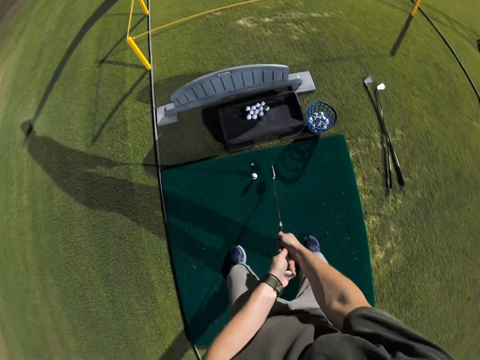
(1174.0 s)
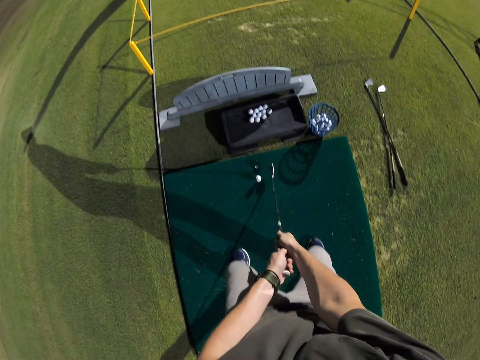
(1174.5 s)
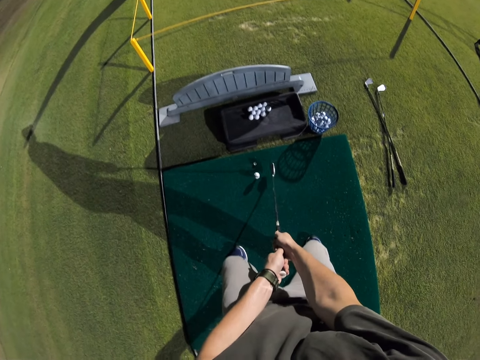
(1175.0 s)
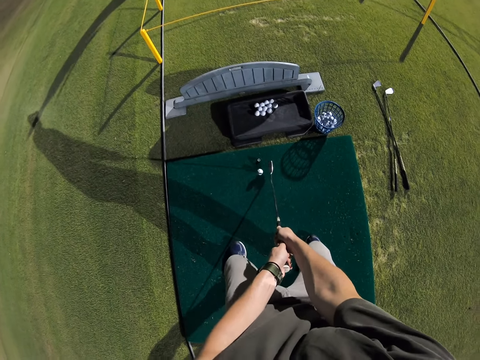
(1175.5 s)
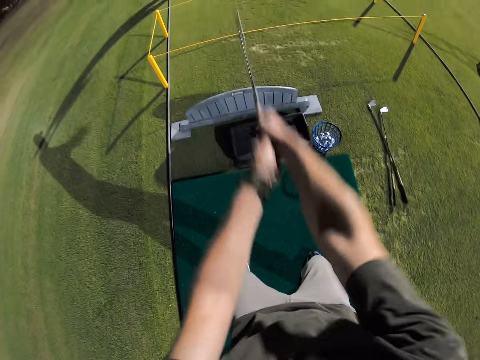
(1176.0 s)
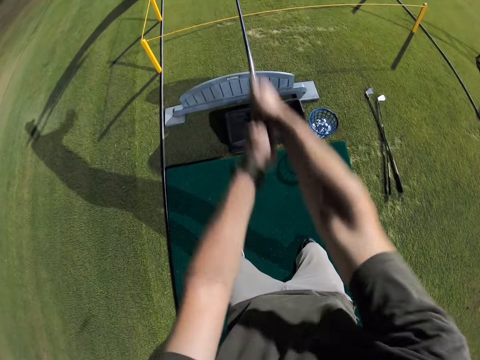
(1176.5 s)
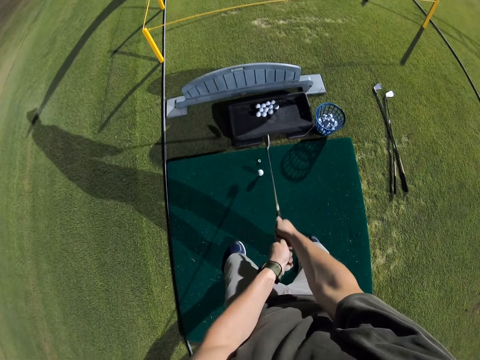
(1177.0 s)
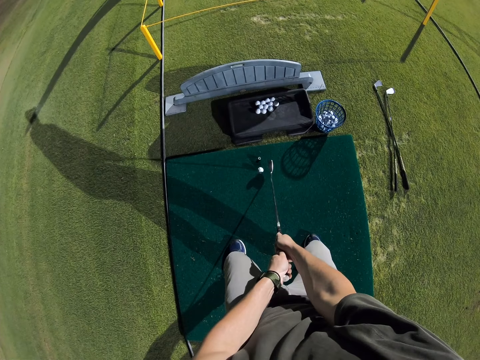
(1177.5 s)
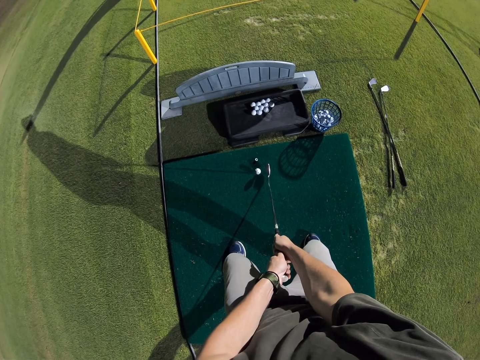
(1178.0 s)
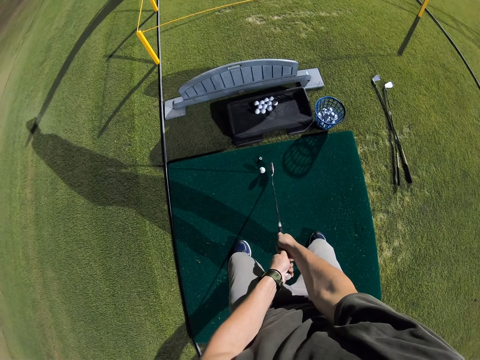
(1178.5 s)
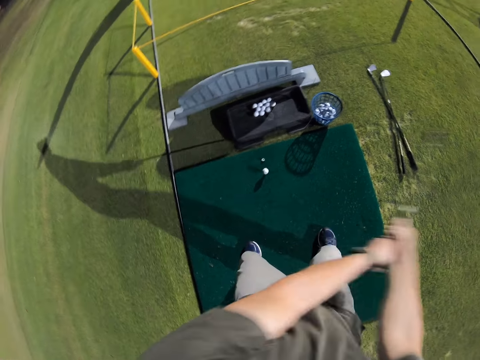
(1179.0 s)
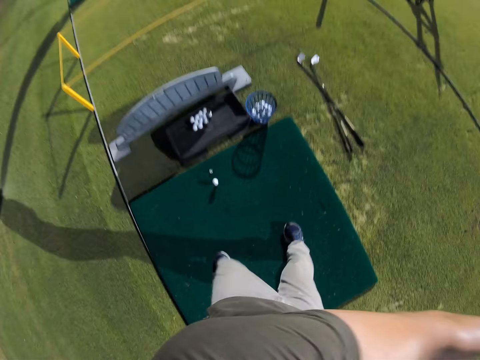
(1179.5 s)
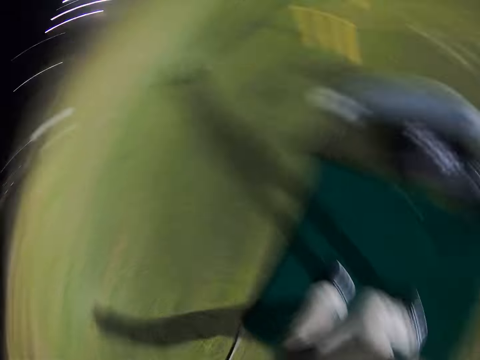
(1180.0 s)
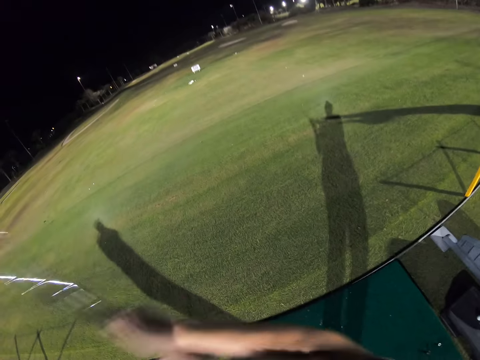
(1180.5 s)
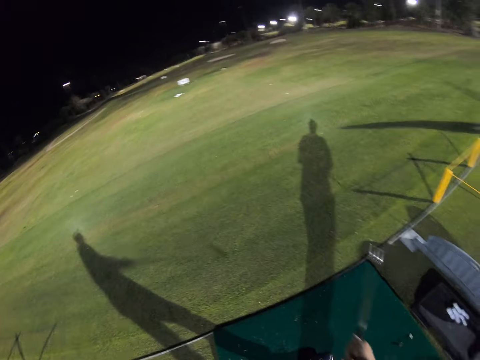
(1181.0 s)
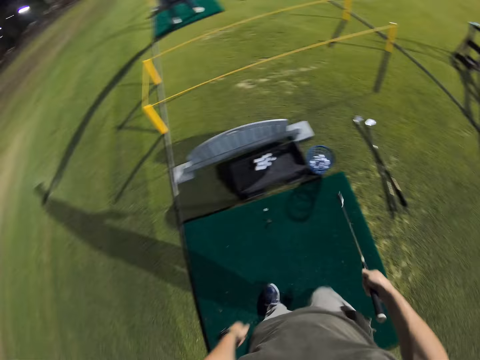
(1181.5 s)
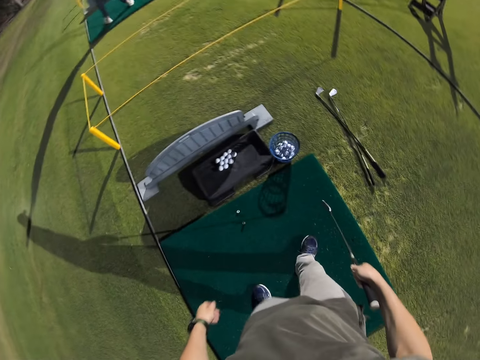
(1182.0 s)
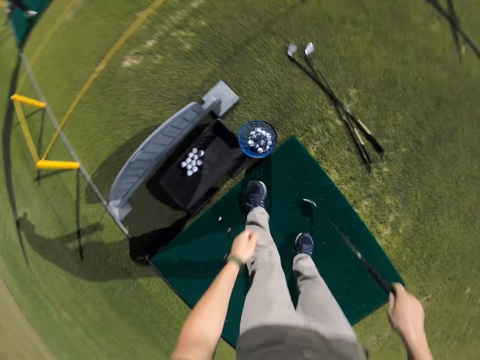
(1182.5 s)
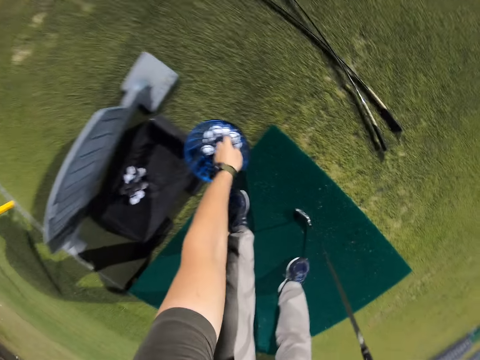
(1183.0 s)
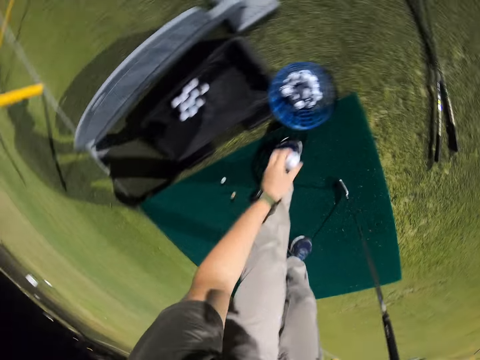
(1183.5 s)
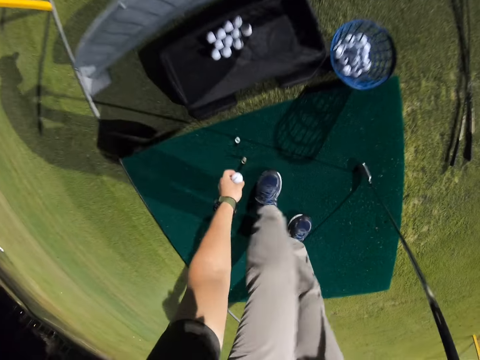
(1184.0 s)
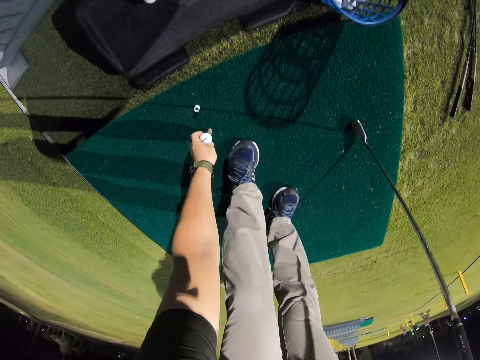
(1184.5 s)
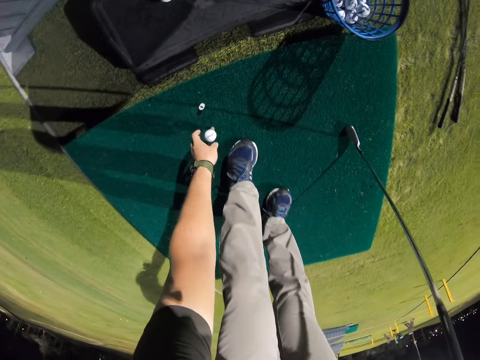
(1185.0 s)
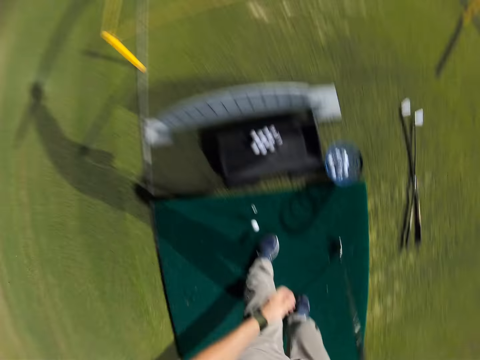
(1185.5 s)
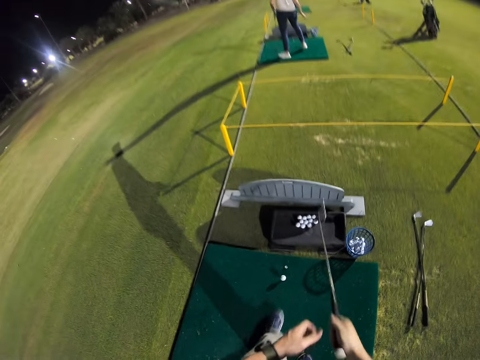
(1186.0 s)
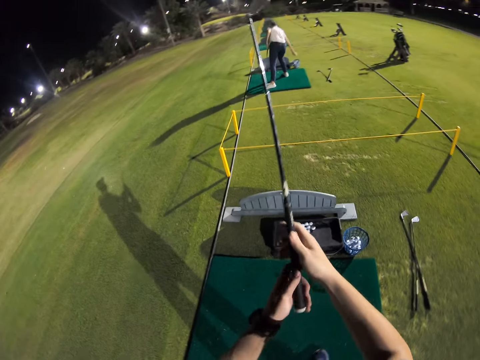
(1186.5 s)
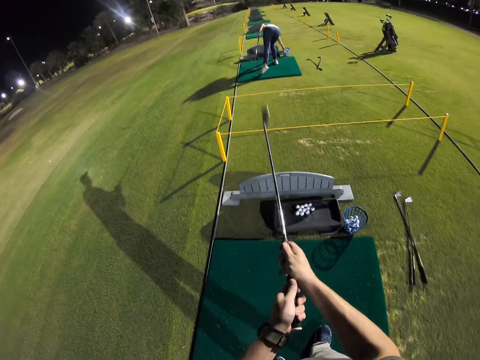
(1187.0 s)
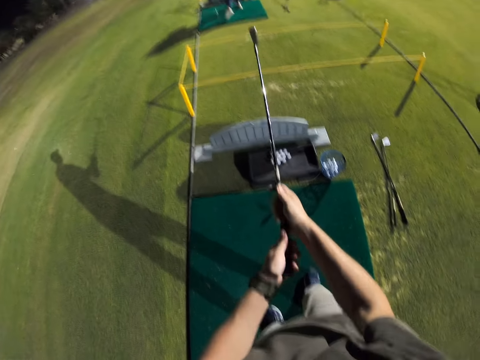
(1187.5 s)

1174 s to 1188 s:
The camera wearer swings the putter up and down. They hold the putter to position. They swing the putter. They hit the golf ball. They take some golf balls from the basket. They put a golf ball on the golf ball stand.

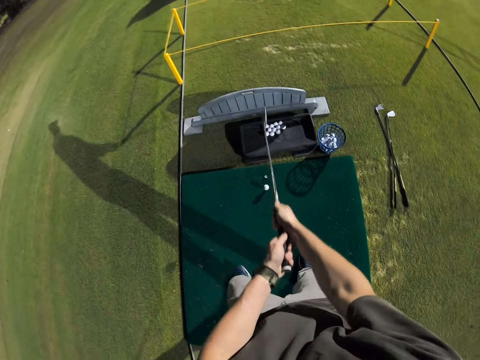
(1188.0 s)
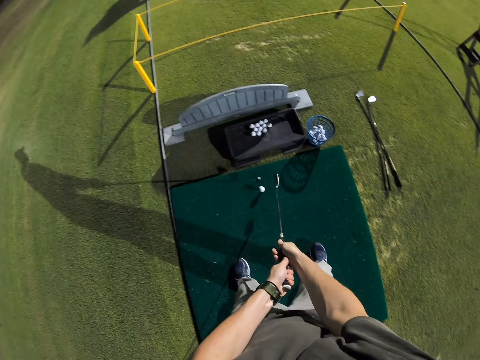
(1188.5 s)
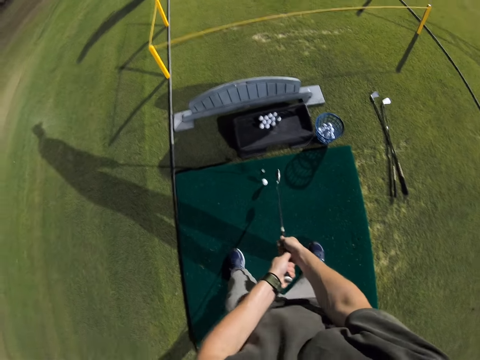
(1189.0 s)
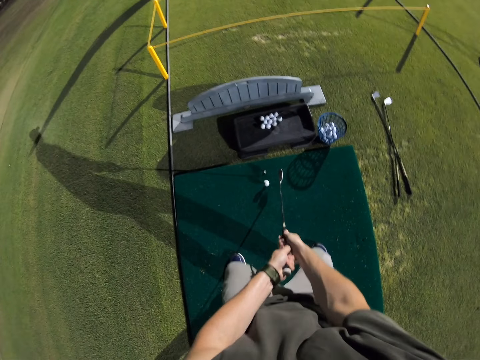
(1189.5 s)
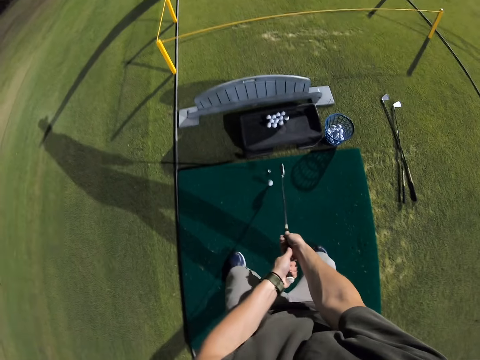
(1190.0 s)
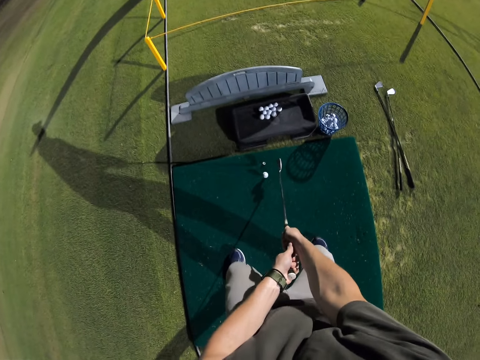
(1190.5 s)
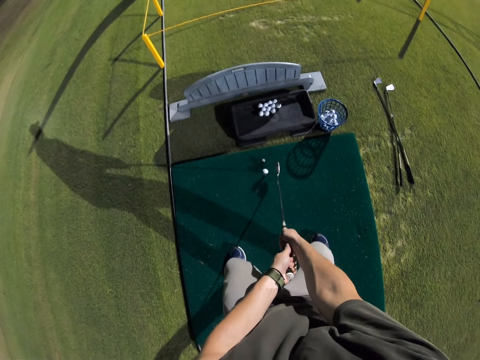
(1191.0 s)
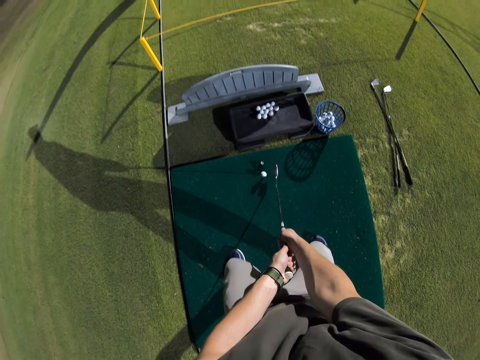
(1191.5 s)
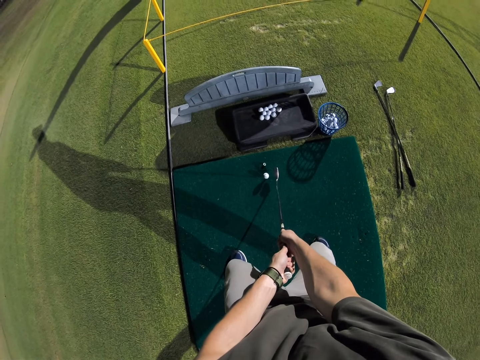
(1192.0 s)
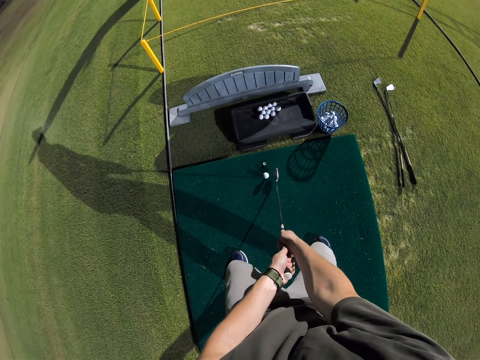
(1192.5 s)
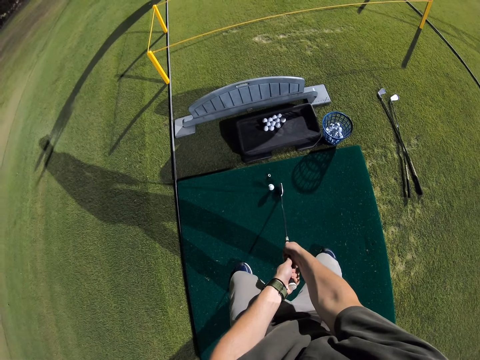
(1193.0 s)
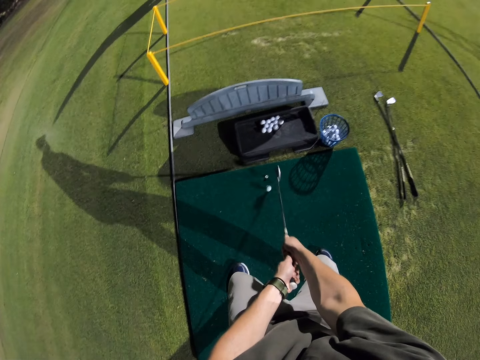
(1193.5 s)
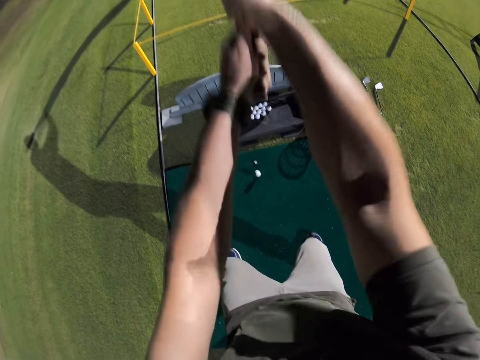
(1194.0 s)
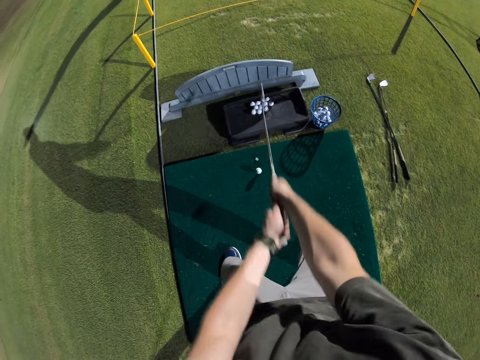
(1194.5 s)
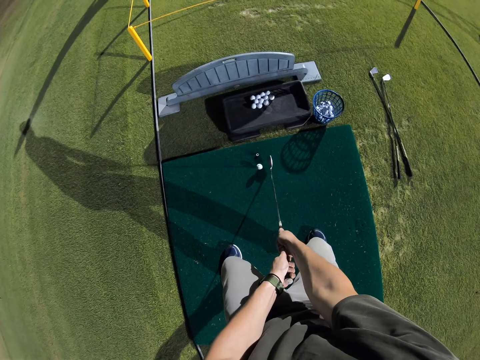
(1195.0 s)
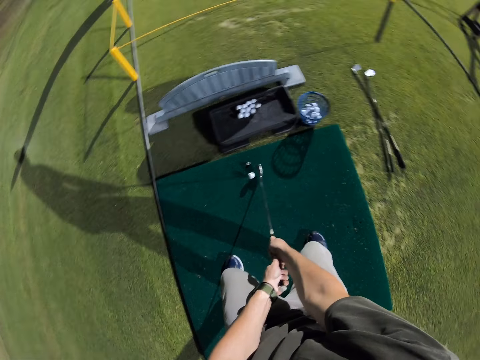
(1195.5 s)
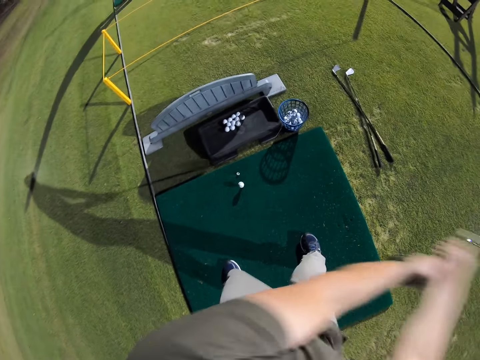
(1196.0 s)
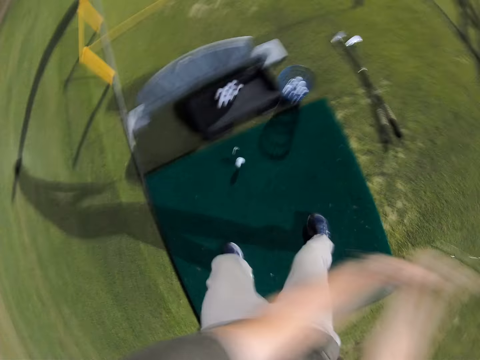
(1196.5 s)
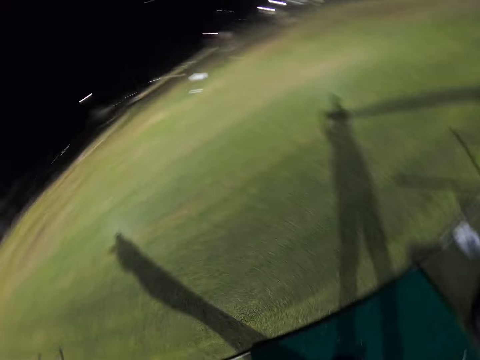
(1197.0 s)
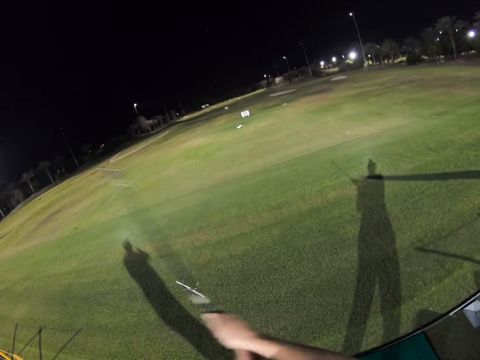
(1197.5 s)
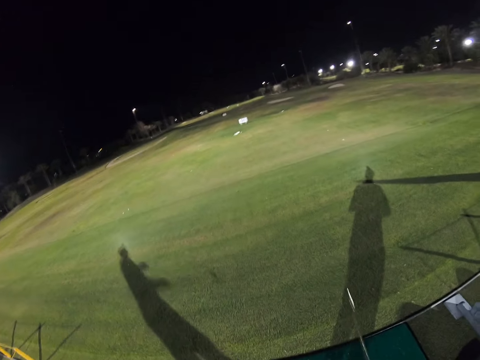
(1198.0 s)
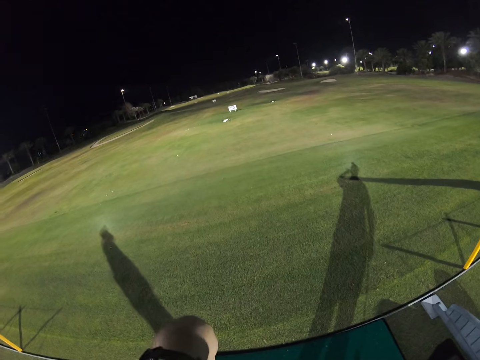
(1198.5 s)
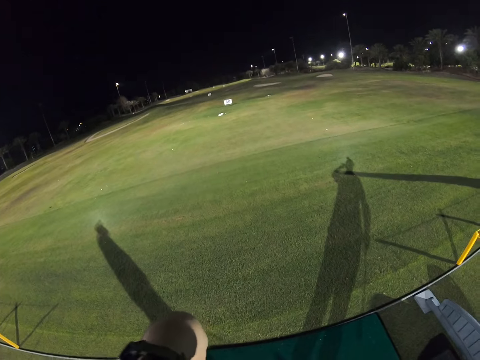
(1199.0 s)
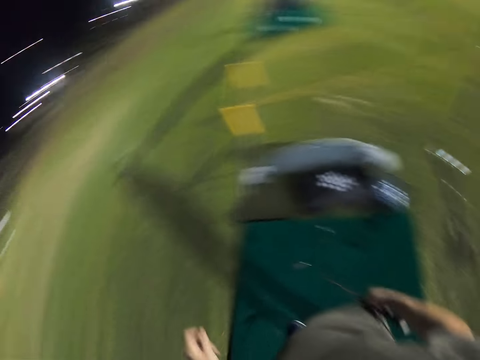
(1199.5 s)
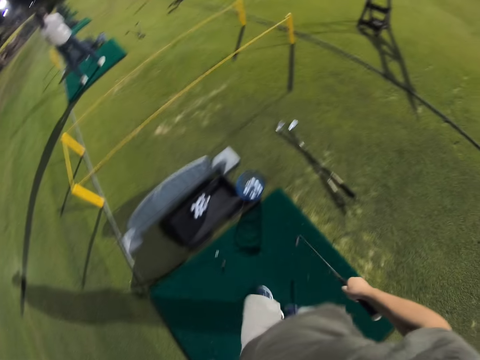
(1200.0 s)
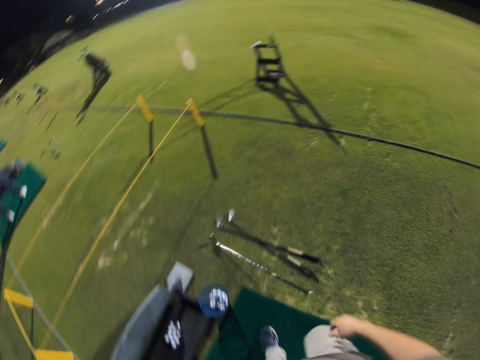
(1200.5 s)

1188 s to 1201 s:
The camera wearer swings the putter up and down. They get ready to hit the ball with a golf club. They place the putter to position. They swing the putter. They hit the golf ball.
